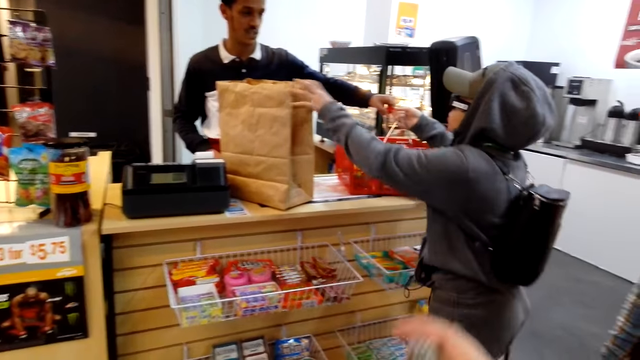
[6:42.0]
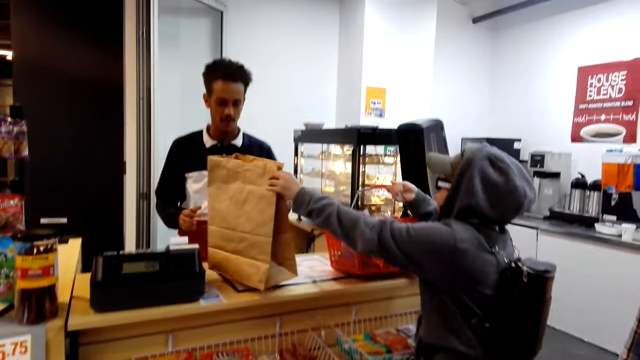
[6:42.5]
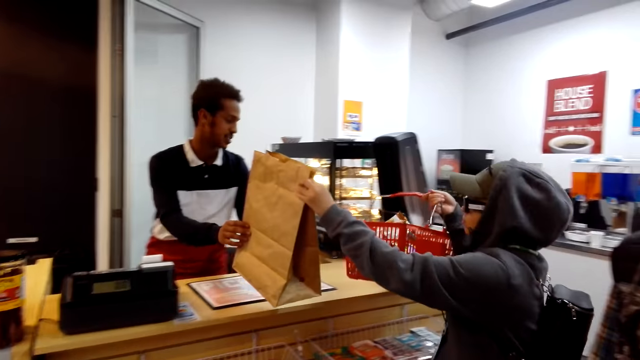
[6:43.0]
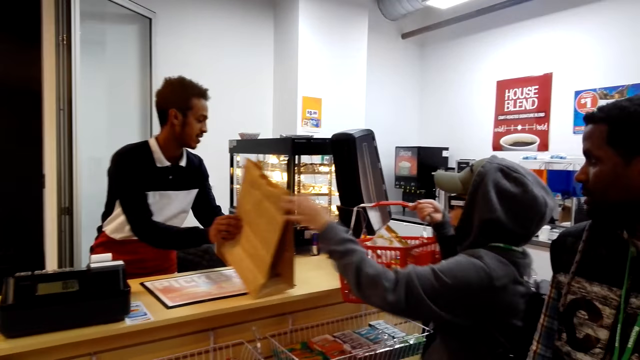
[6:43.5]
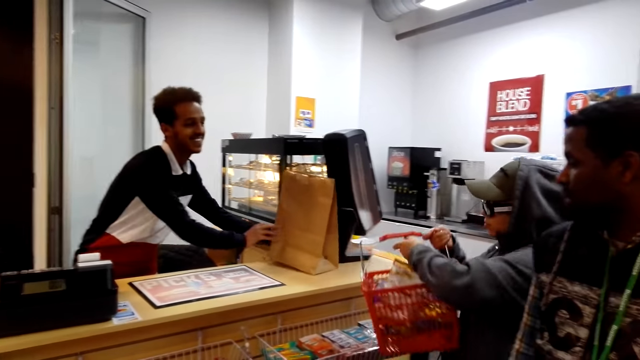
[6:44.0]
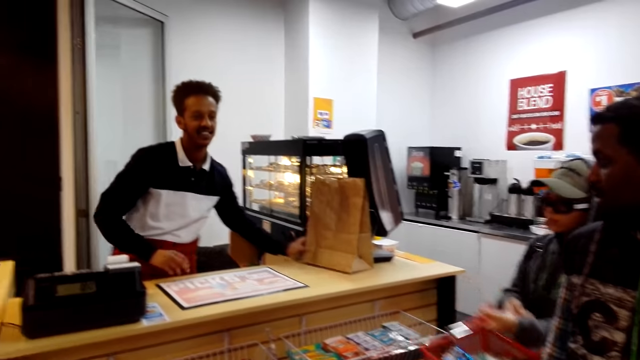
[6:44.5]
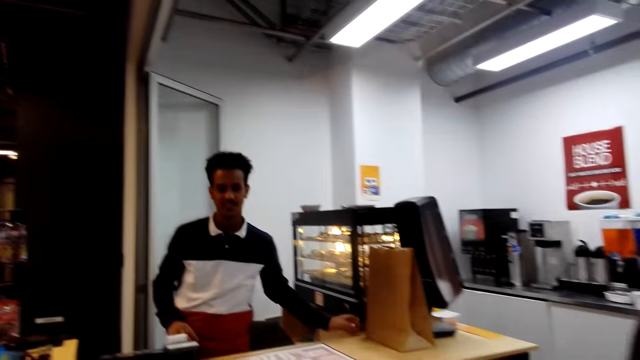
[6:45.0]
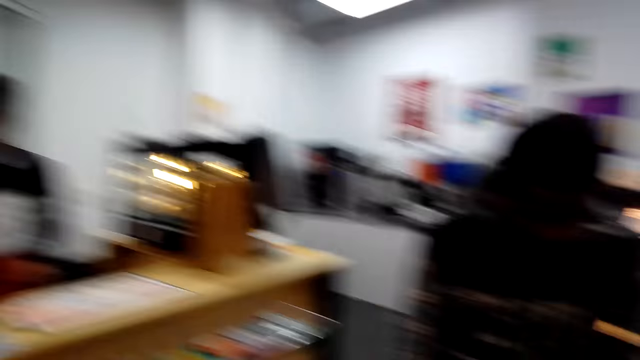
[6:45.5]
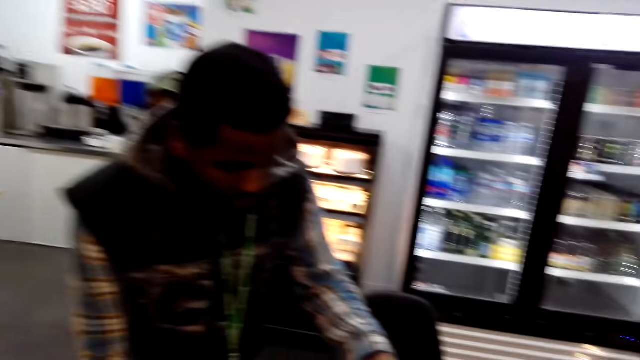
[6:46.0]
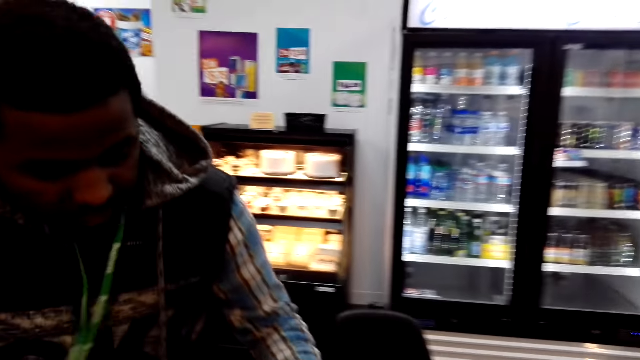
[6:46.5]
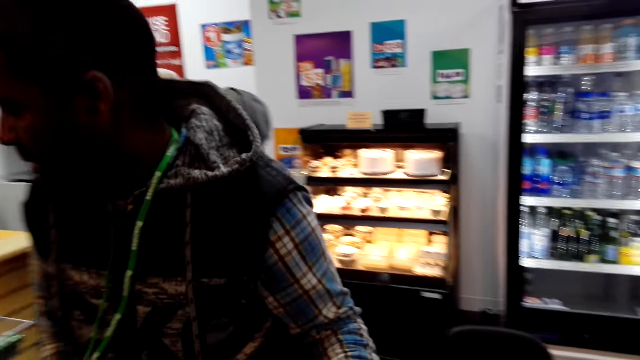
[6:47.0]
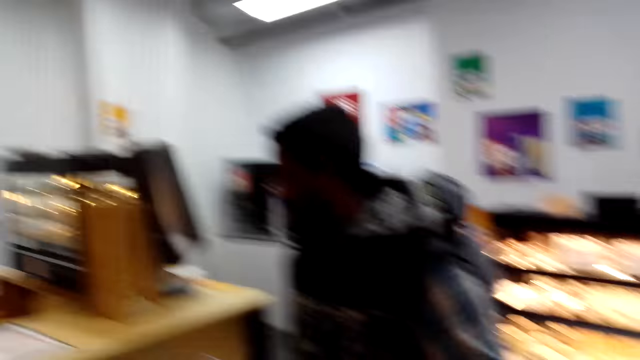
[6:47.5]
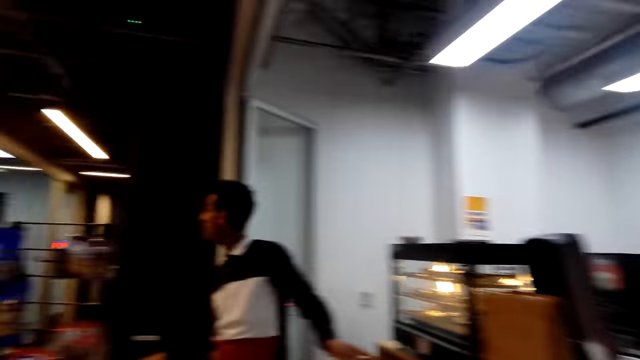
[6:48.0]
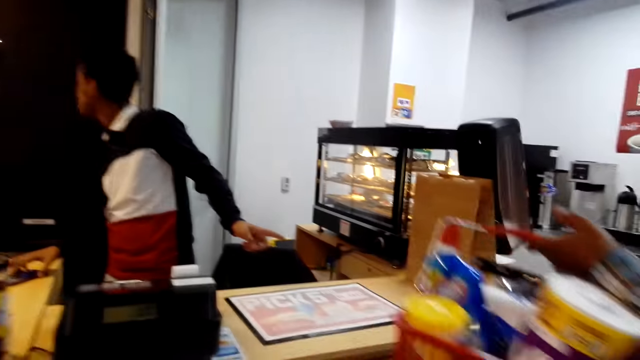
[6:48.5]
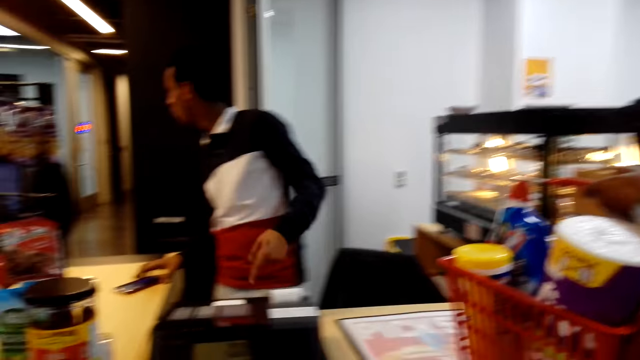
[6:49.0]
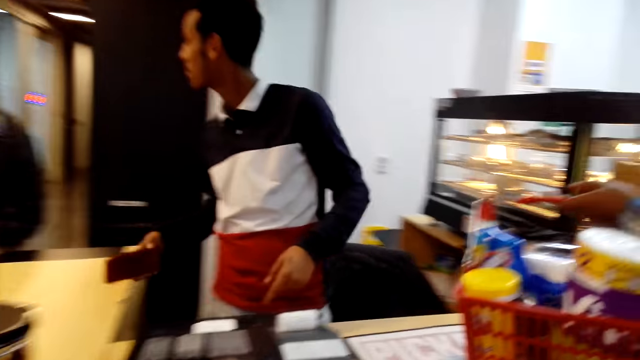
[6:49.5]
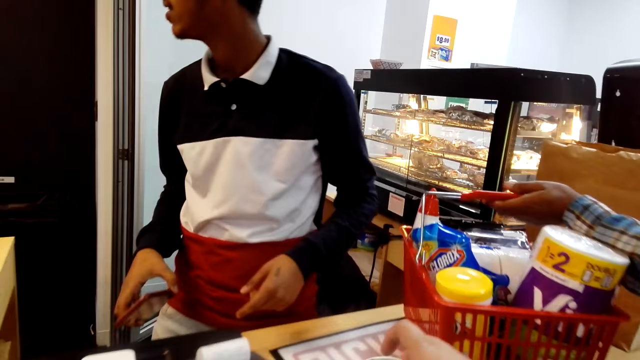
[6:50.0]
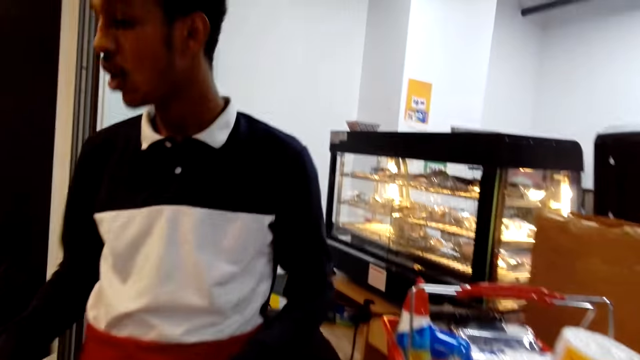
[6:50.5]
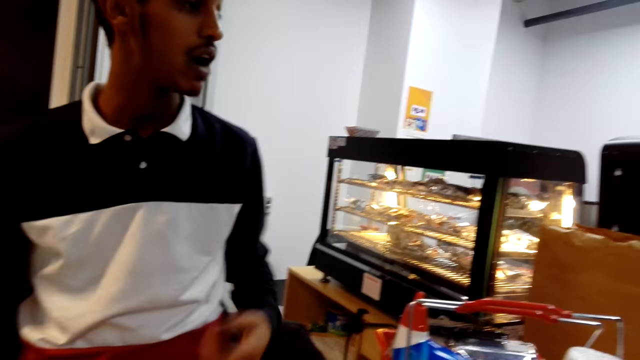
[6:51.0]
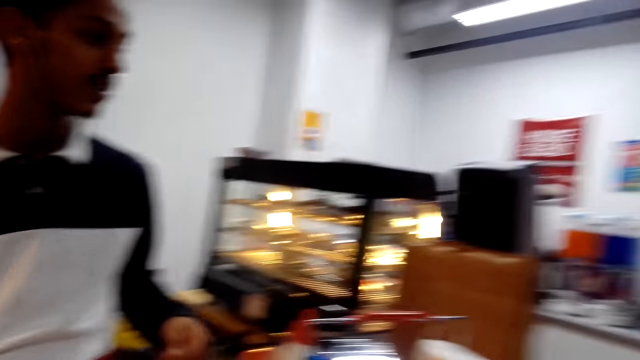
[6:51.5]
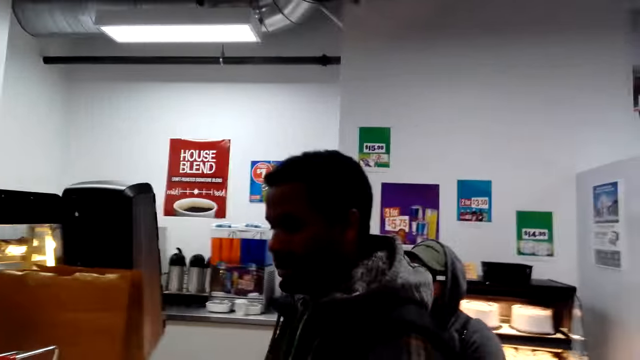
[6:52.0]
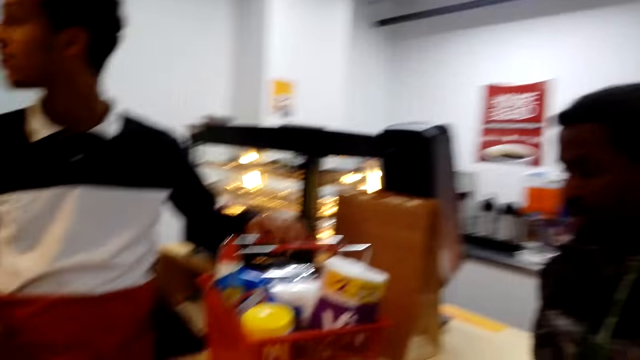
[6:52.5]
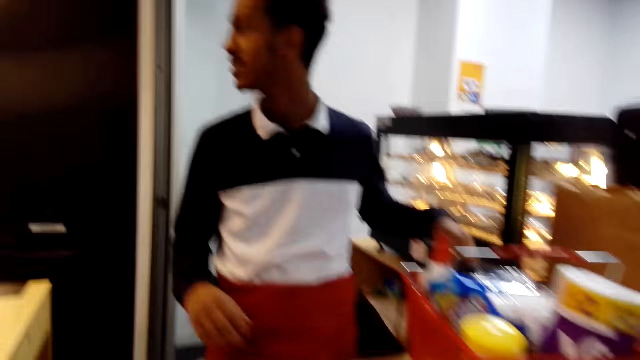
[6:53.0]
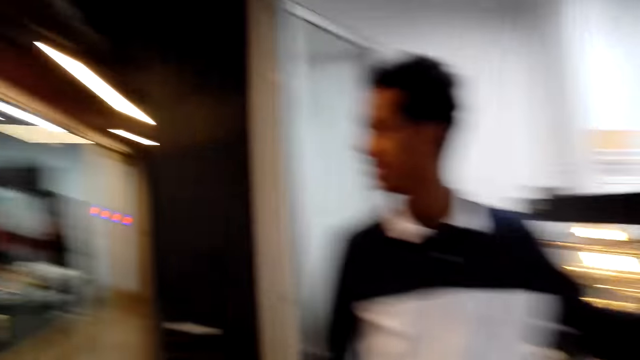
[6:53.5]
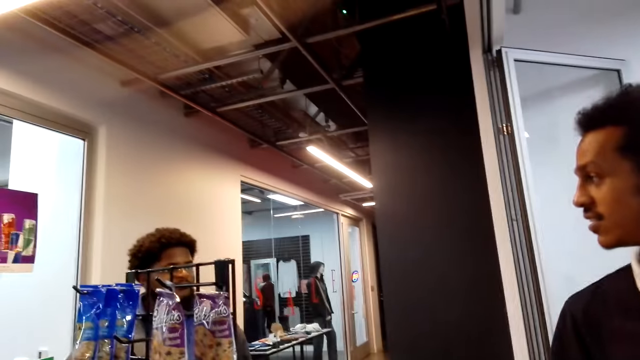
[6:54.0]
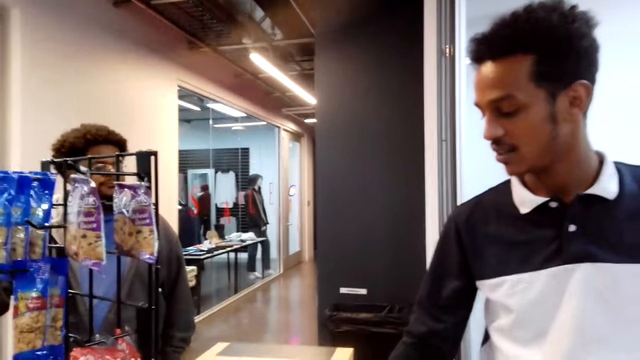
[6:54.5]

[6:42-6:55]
A man places the shopping basket or tray on the table. Another man talks to the first man.

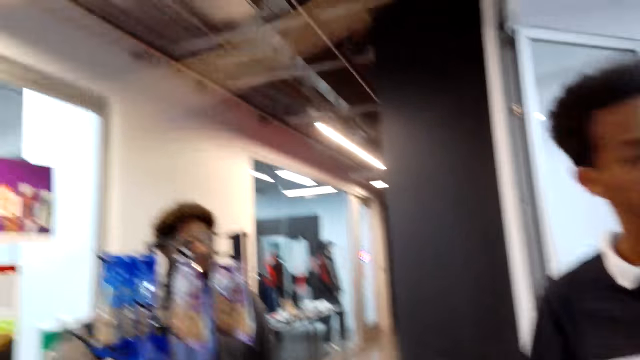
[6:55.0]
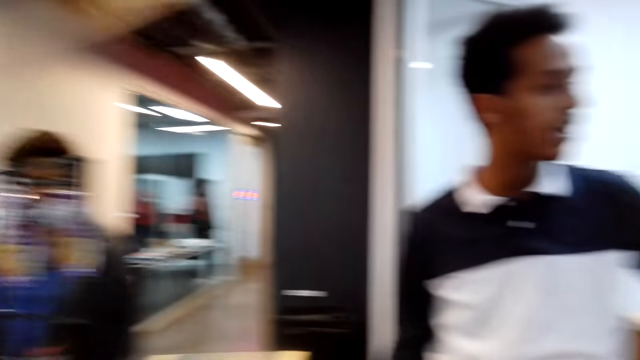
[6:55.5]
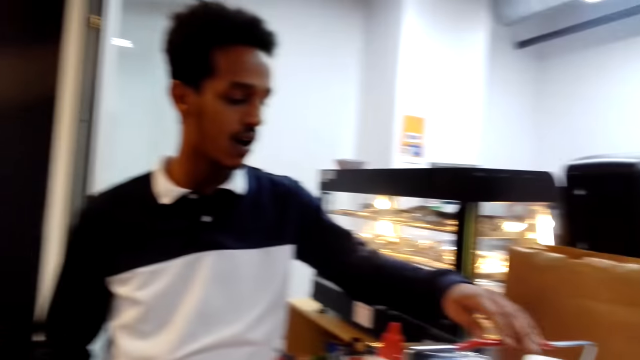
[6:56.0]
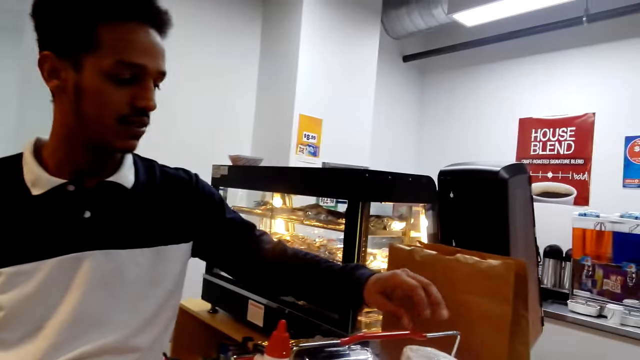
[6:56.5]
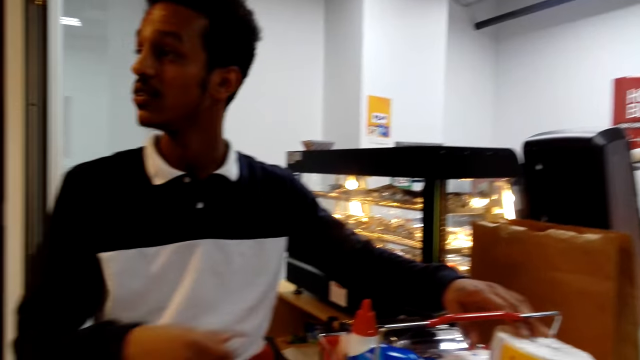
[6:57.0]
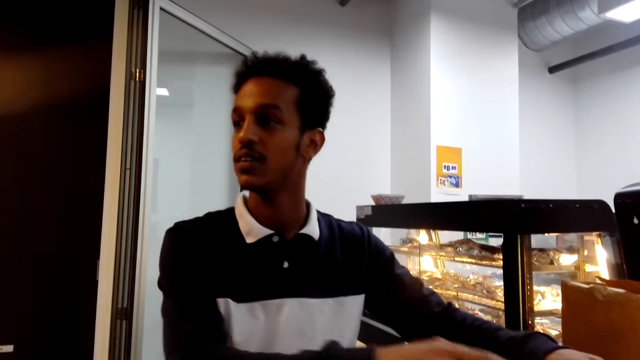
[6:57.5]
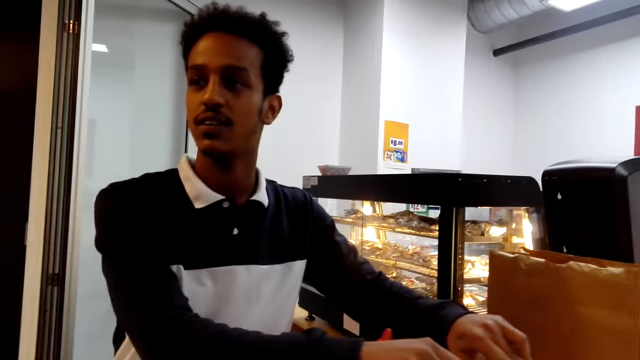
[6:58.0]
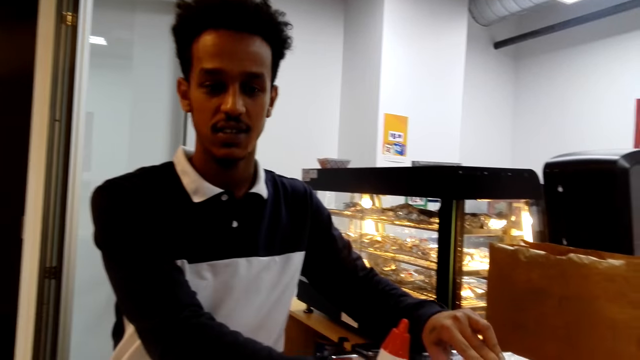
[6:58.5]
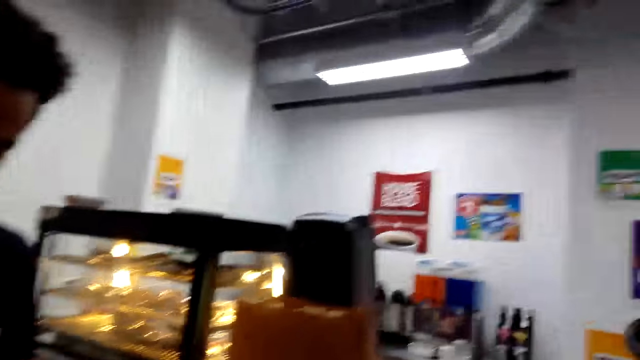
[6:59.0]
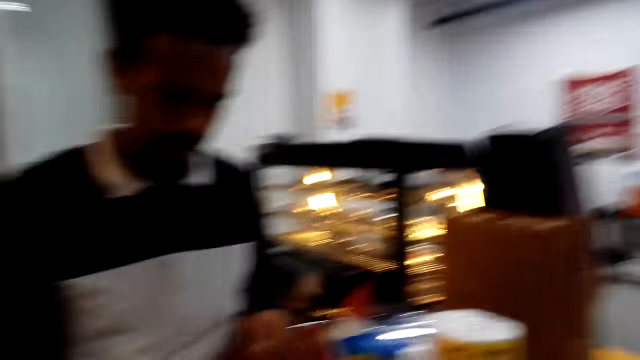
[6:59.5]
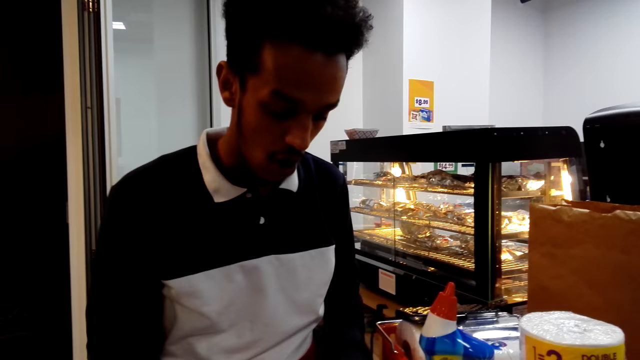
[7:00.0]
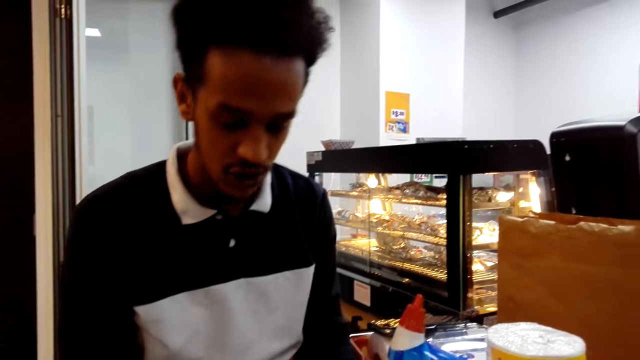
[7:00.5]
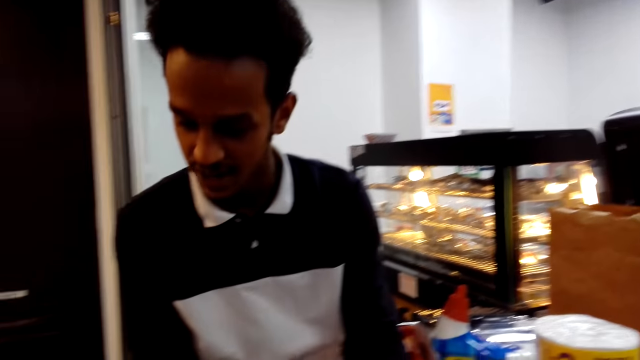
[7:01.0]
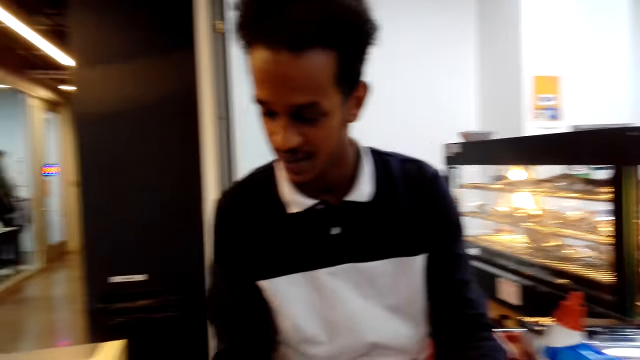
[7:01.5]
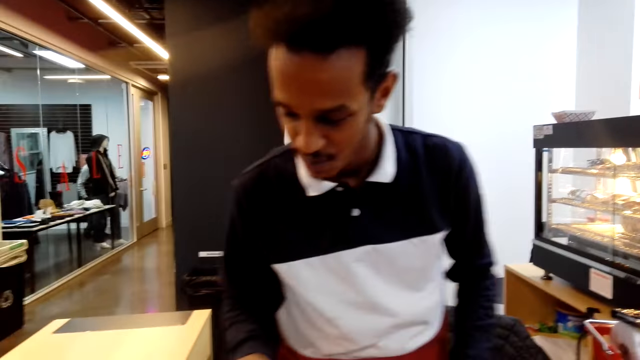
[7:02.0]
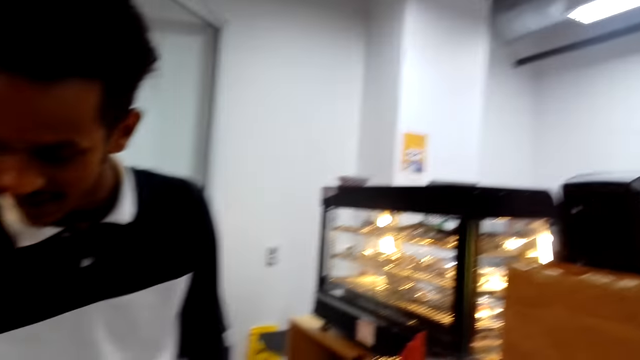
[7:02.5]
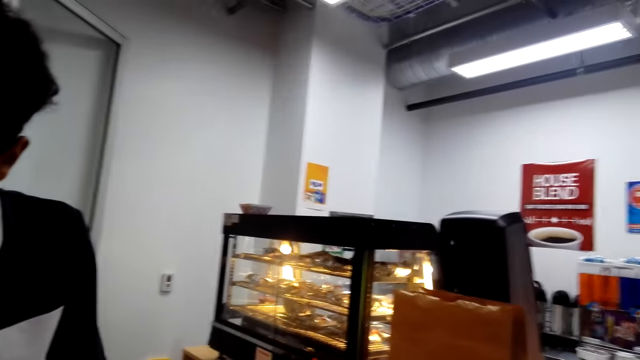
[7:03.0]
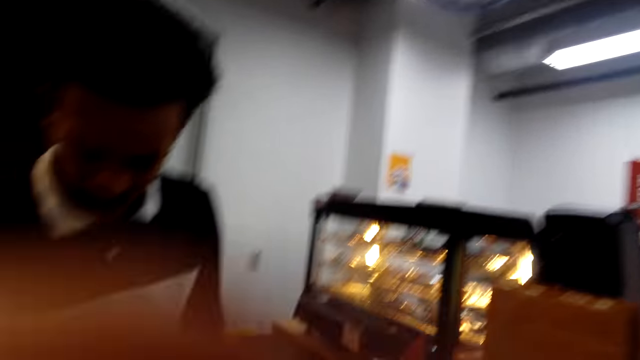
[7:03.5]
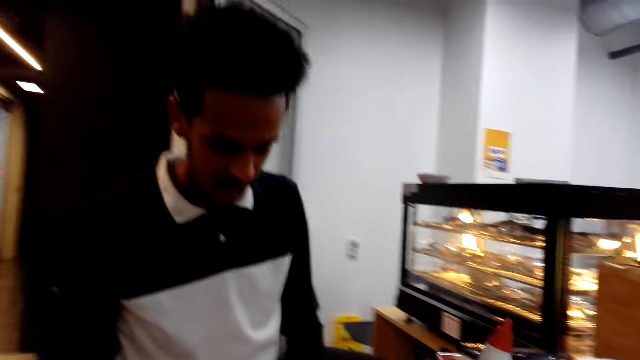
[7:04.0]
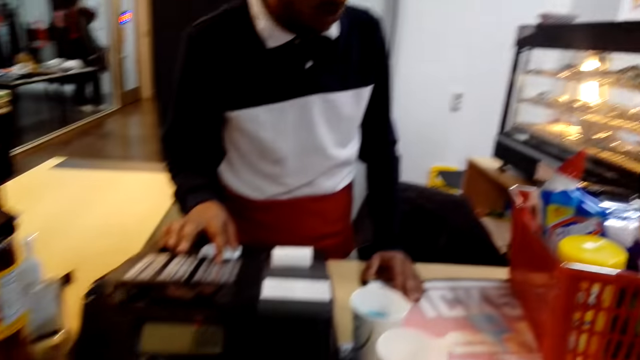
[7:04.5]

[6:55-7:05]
The camera wearer converses with a man.
